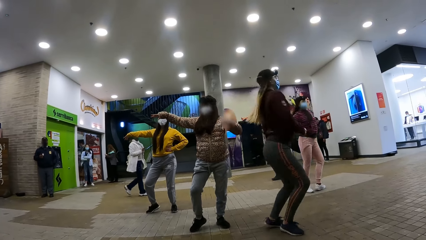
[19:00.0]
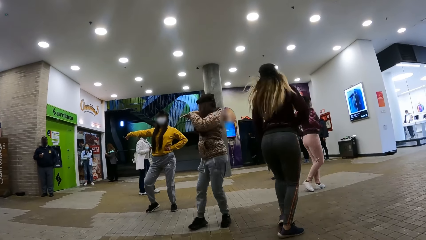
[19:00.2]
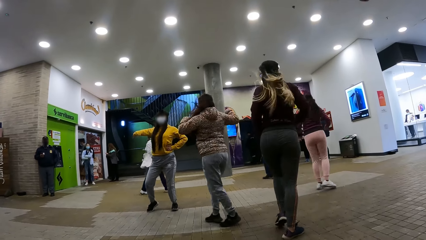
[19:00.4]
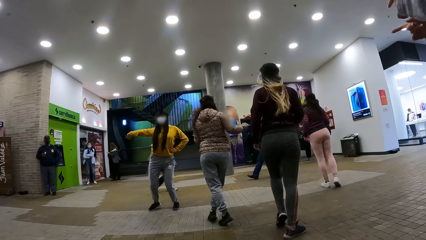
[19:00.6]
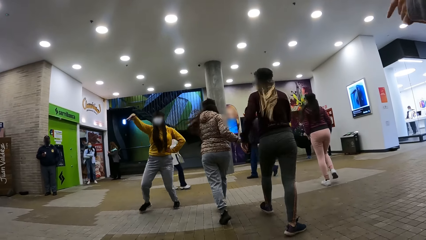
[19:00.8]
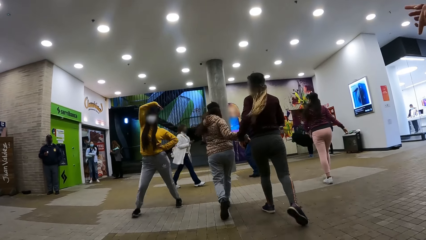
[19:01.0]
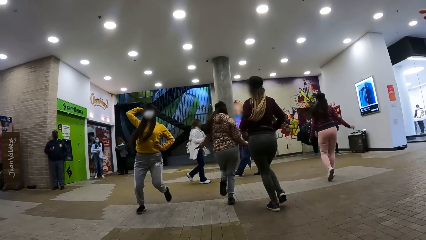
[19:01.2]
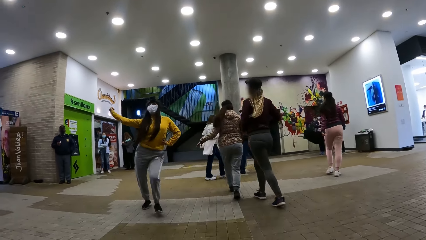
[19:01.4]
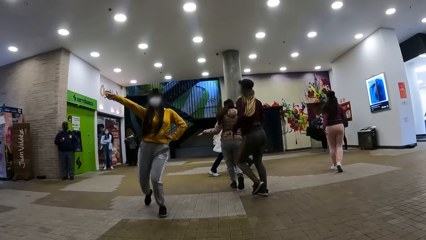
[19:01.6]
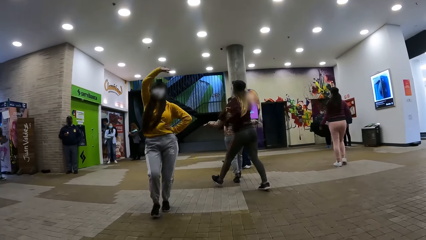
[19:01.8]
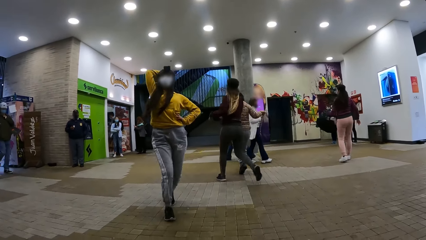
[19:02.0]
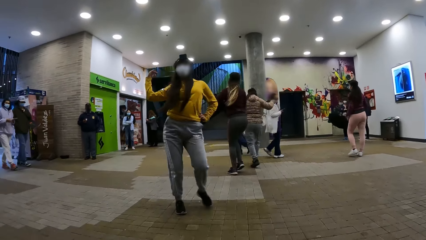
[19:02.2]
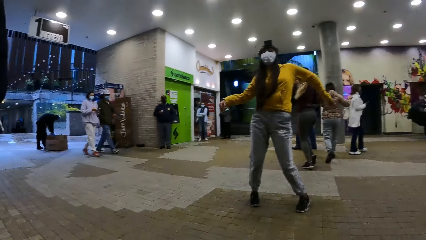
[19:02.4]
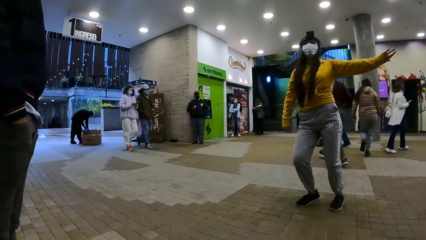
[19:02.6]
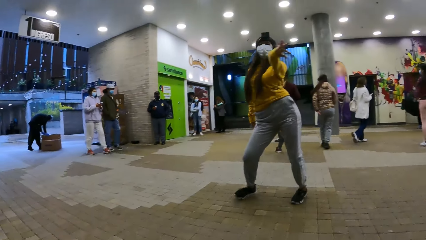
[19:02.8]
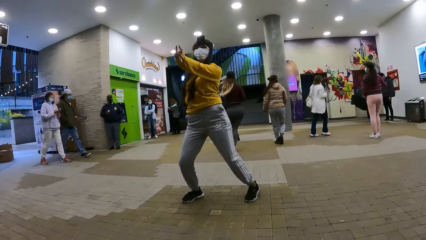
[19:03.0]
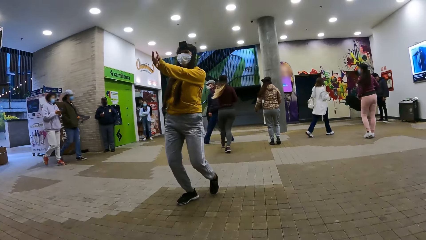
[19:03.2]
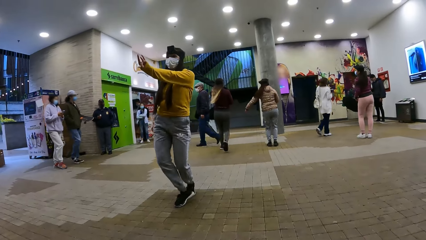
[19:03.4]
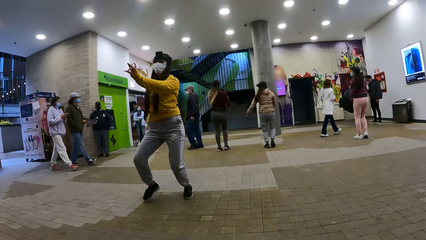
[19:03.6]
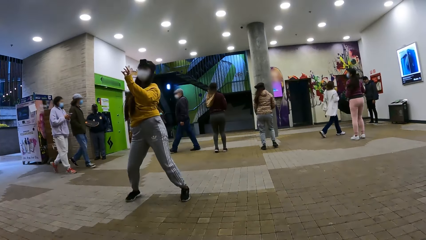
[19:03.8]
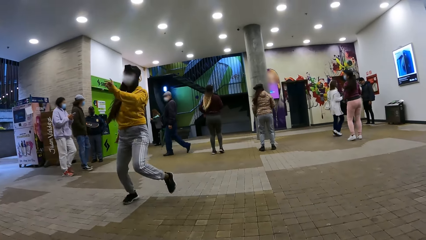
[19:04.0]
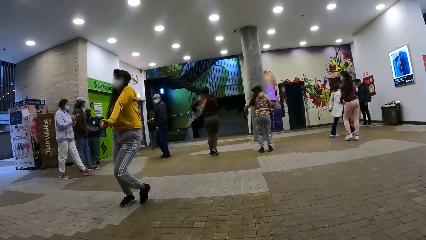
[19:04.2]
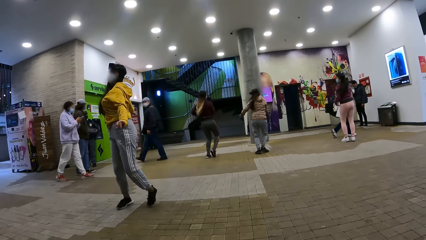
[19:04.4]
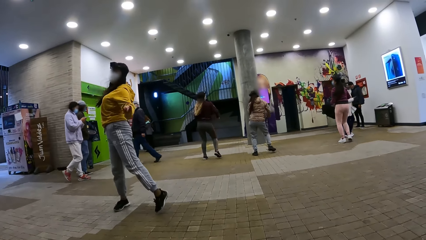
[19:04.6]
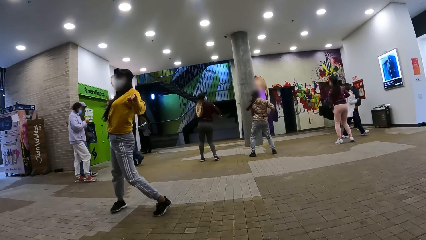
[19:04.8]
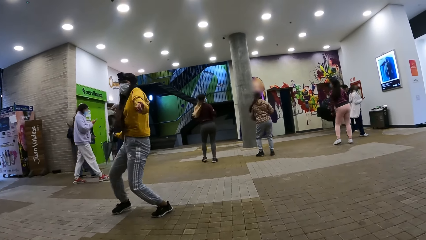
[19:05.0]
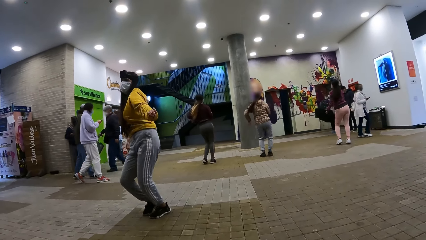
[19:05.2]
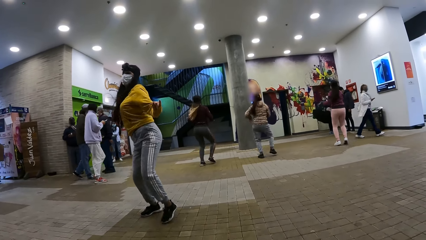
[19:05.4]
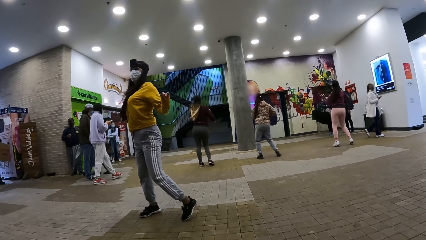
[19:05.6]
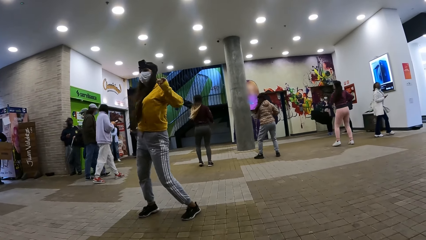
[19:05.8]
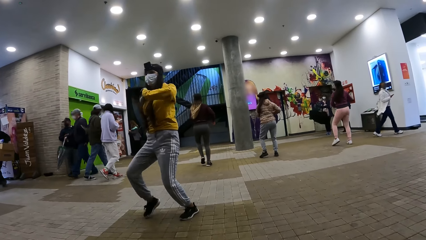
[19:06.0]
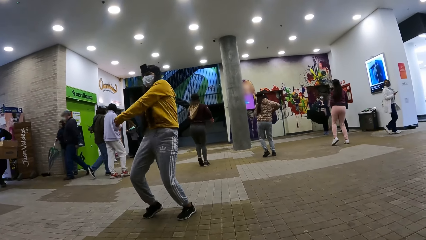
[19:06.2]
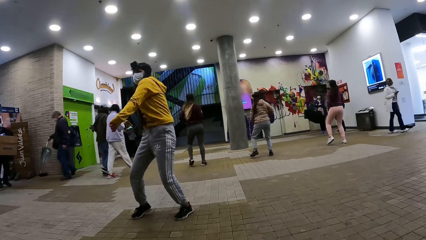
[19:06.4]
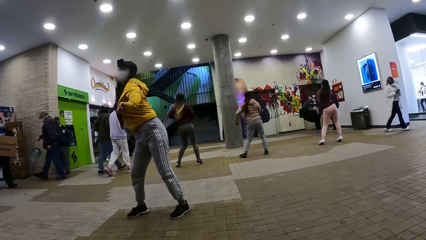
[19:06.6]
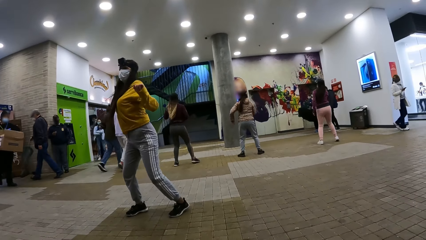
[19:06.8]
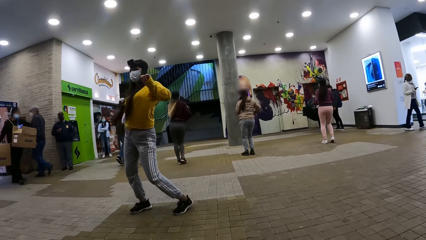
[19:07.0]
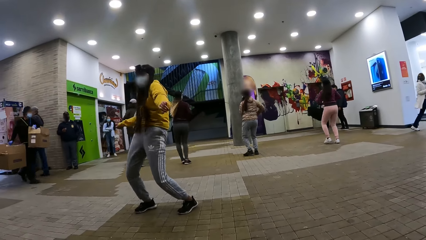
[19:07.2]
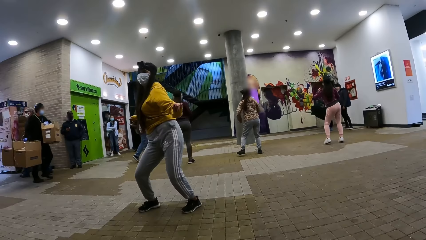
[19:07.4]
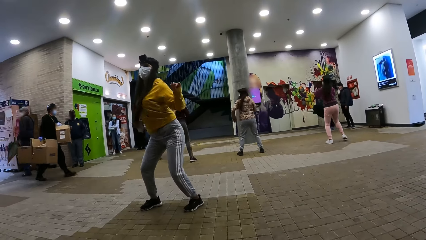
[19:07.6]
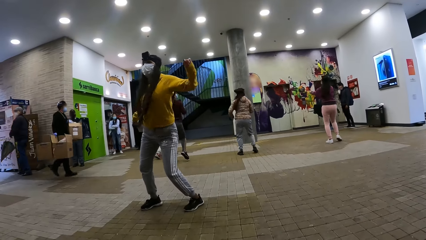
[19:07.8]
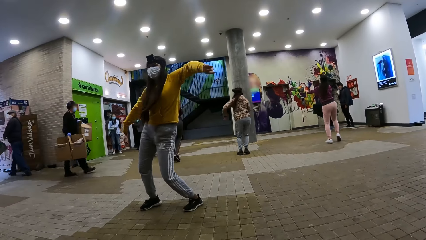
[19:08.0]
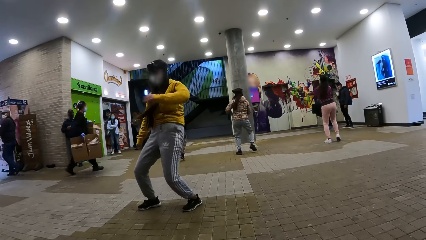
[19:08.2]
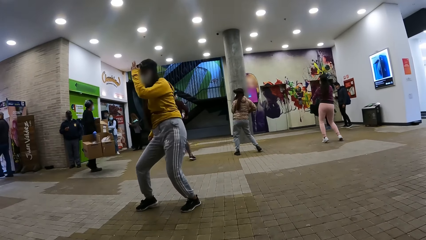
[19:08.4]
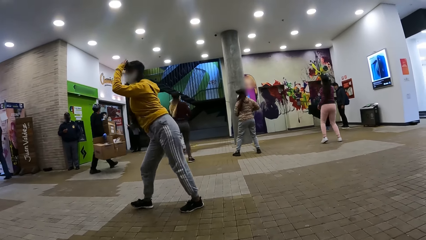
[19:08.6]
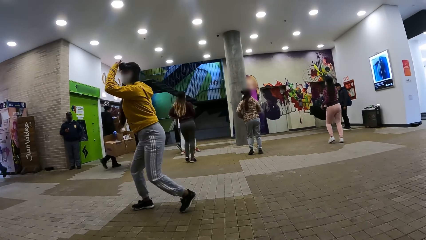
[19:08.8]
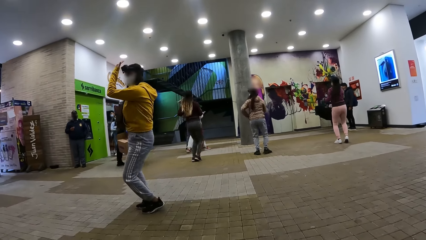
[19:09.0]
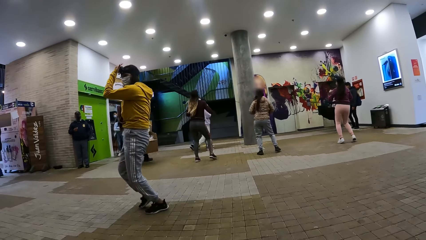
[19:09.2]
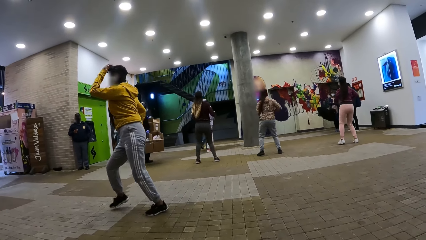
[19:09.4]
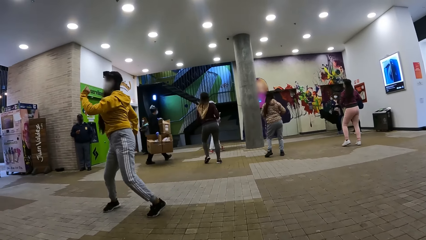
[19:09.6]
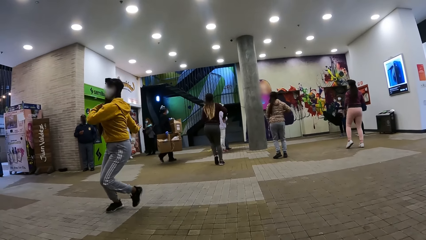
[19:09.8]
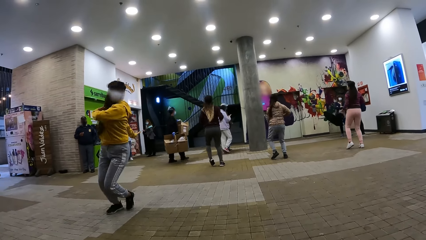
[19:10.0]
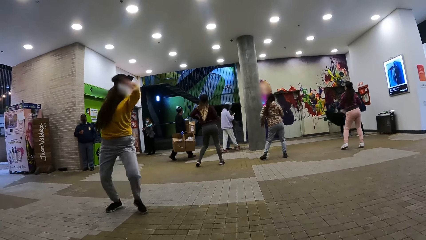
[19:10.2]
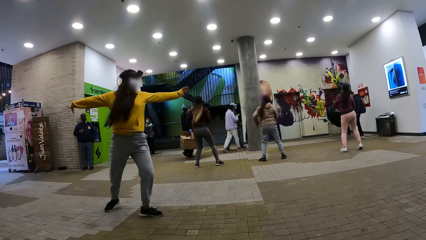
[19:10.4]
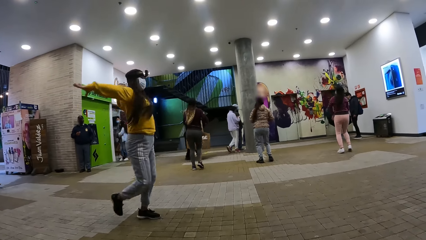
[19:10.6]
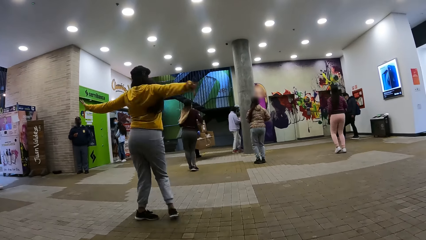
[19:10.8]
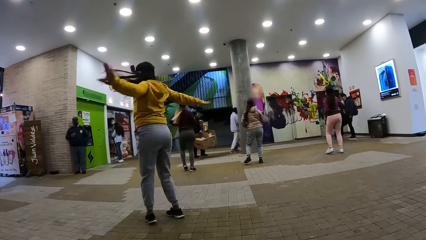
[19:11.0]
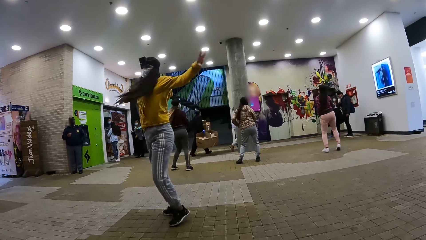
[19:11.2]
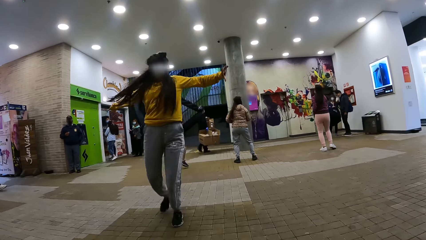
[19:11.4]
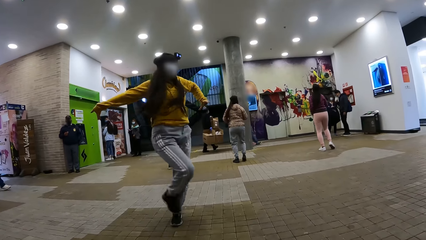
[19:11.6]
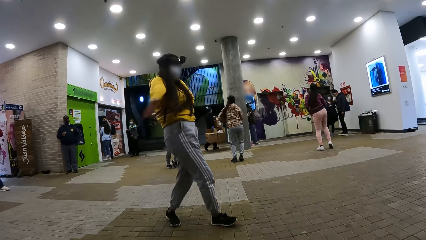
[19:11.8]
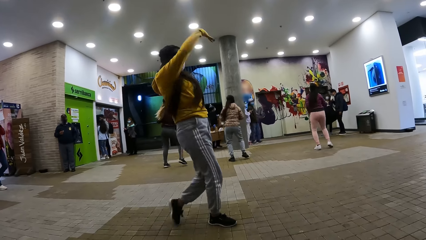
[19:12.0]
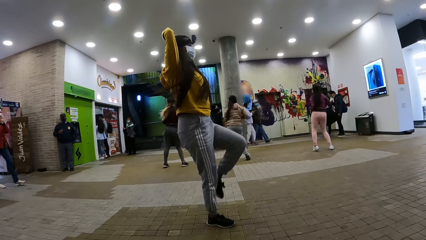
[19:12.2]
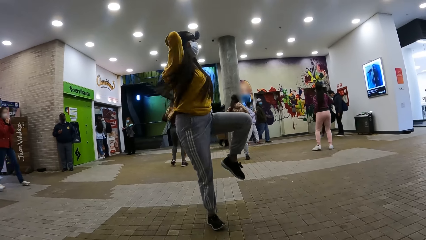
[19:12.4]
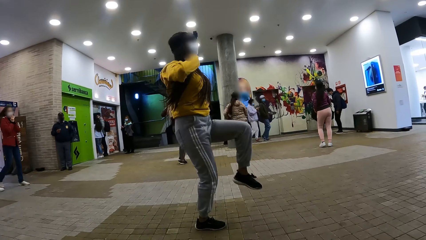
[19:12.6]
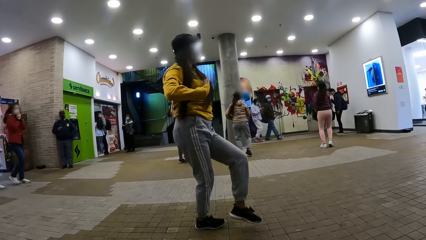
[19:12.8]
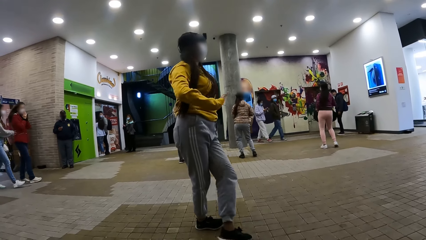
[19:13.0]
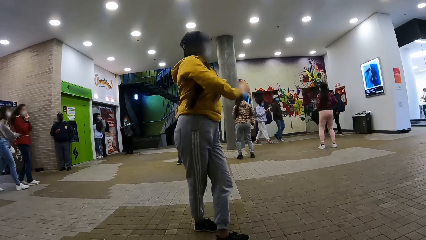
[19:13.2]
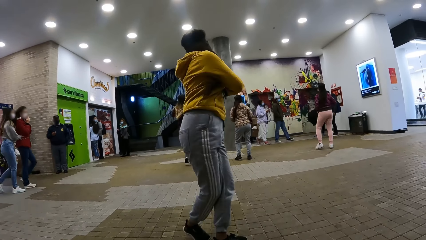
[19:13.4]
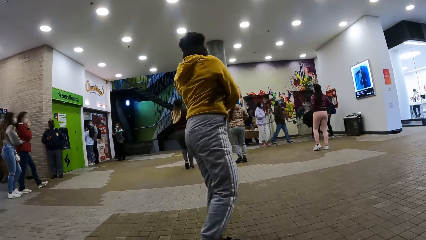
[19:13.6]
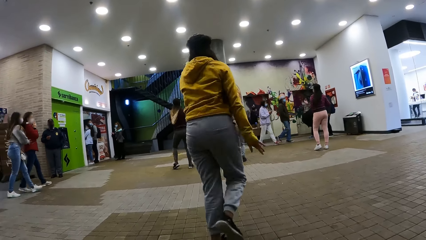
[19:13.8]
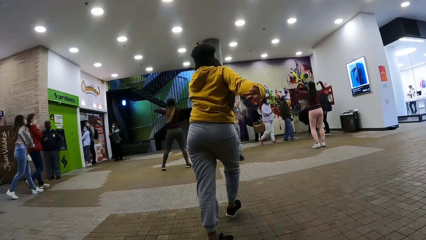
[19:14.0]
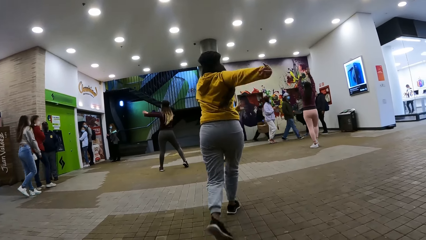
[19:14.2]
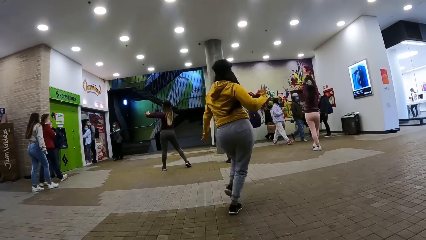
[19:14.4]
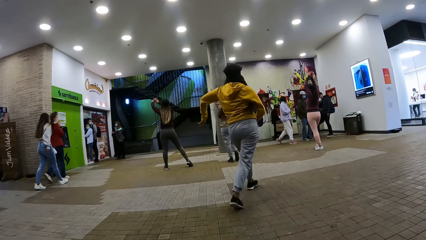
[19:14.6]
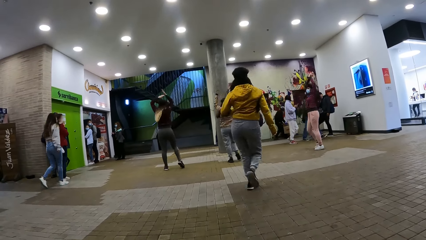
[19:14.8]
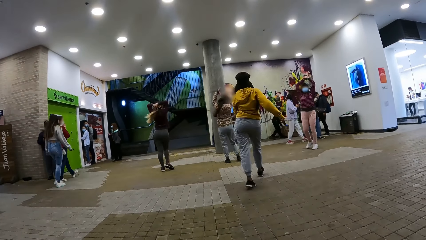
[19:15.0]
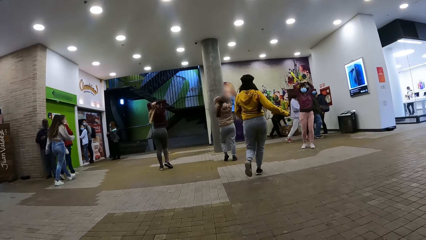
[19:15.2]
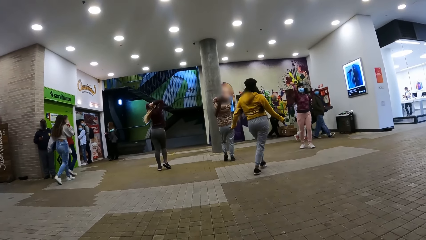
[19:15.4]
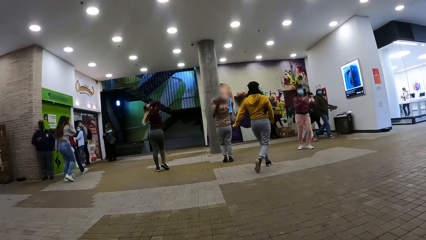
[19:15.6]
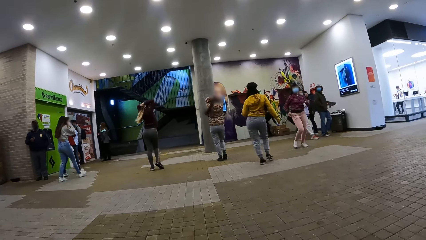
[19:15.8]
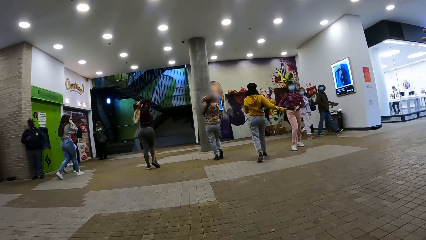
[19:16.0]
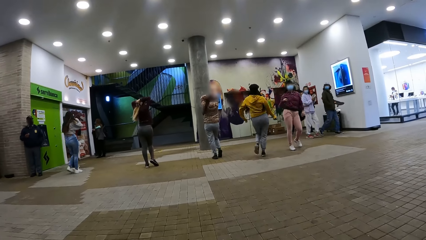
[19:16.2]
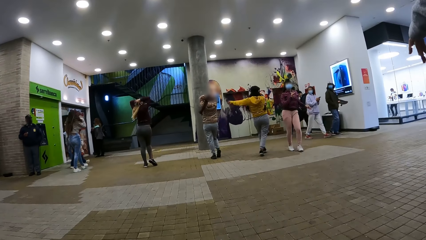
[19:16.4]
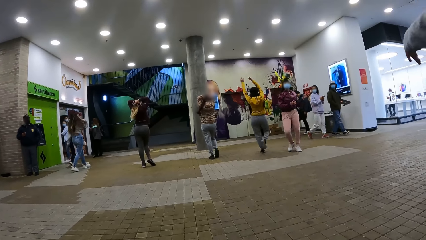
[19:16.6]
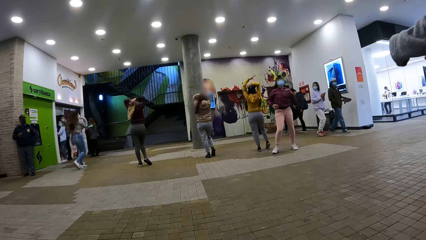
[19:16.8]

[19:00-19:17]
A person dances on the floor. The camera wearer records video.
